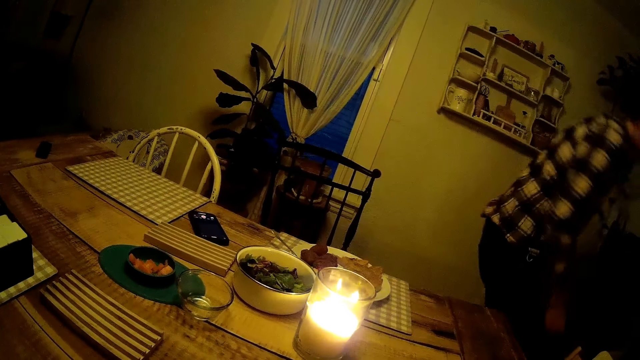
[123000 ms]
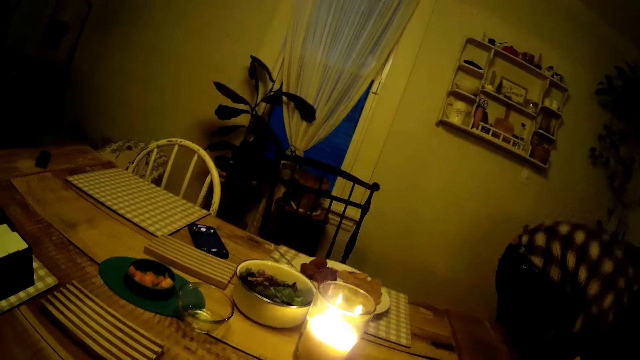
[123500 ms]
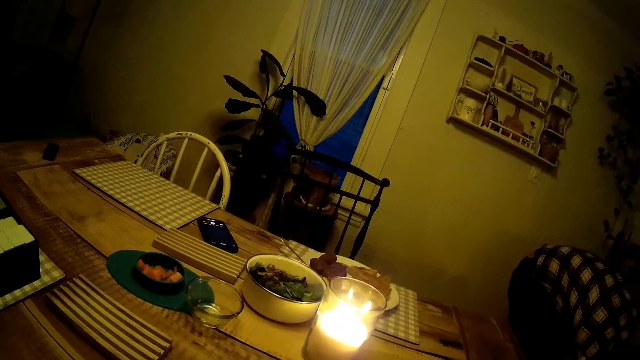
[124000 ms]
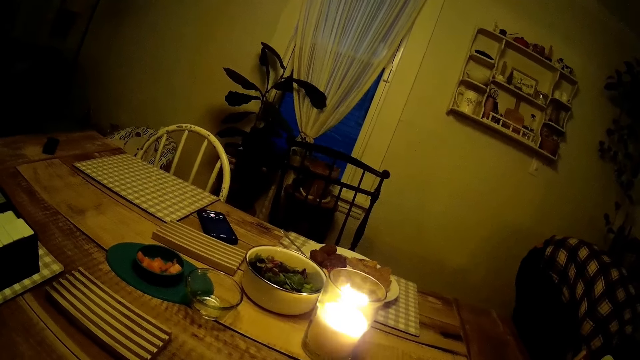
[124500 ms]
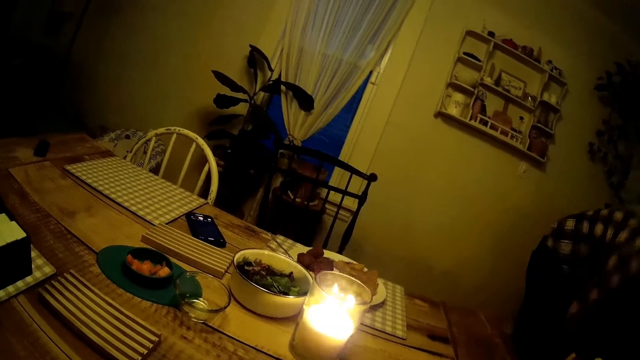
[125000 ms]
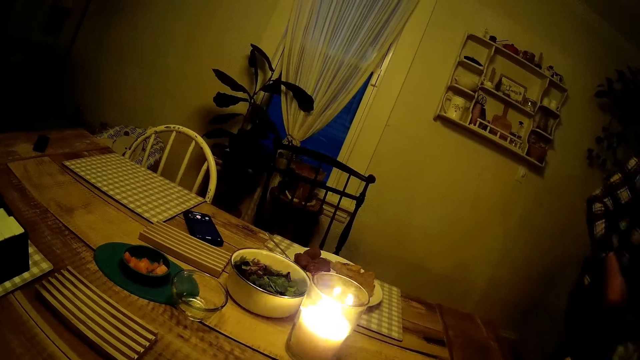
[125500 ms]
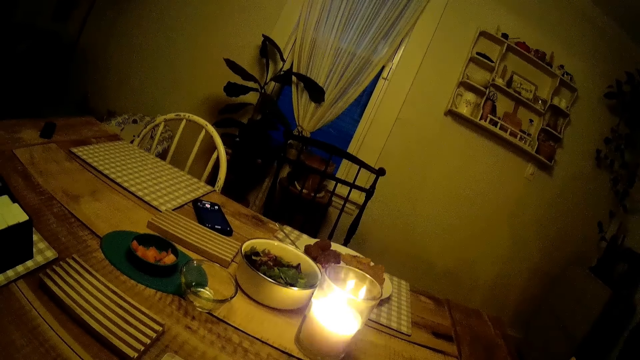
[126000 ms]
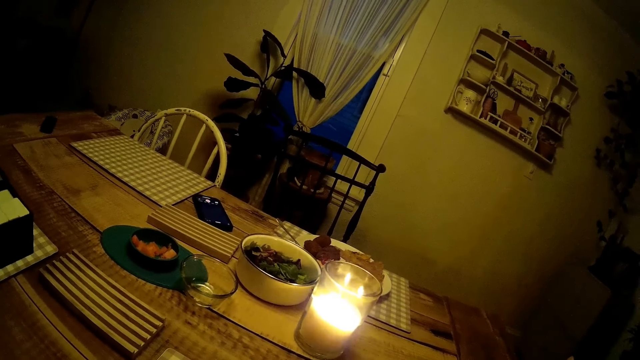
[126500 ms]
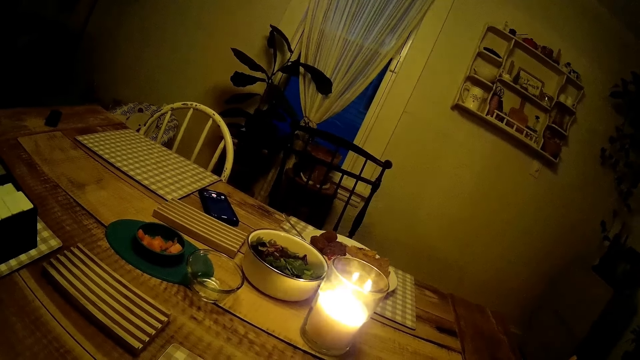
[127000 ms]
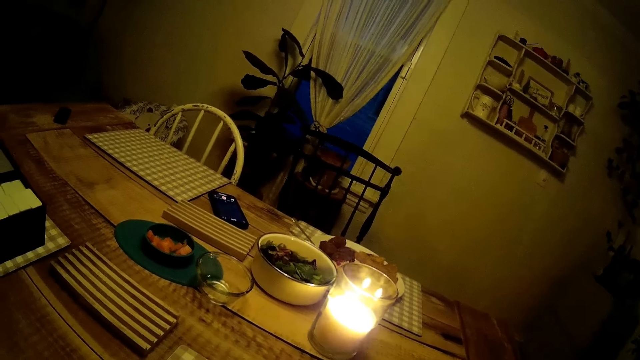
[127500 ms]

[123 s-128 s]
A man walks away from the table.

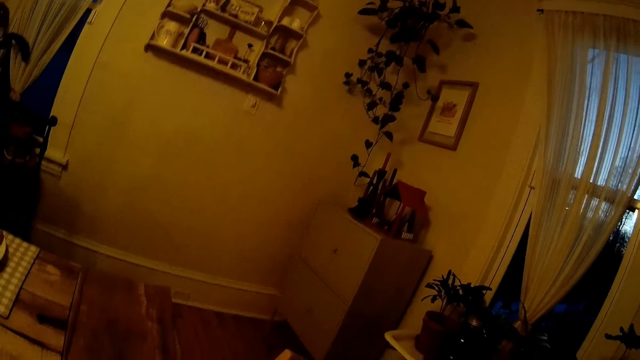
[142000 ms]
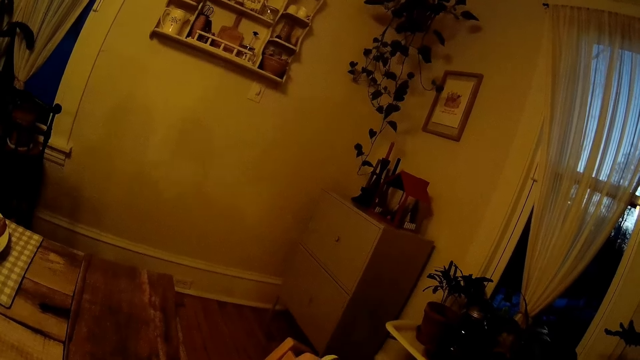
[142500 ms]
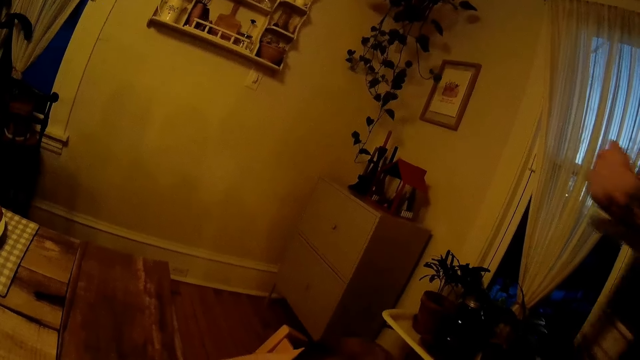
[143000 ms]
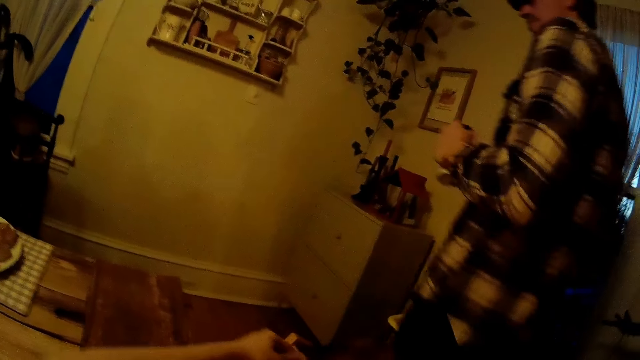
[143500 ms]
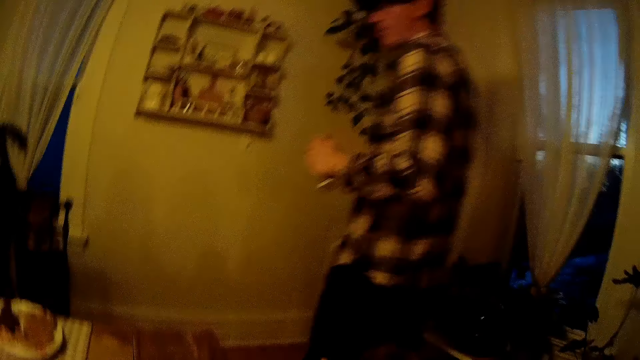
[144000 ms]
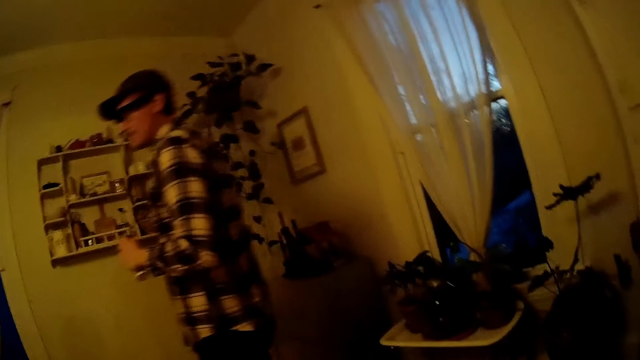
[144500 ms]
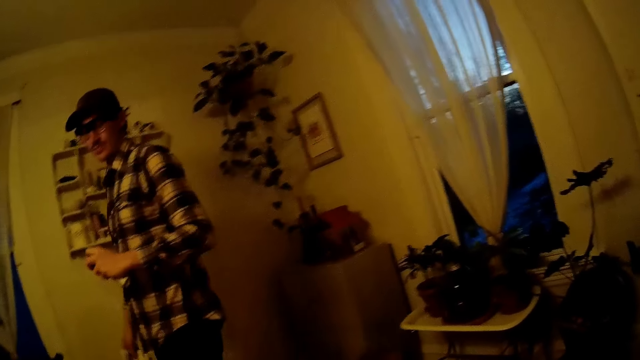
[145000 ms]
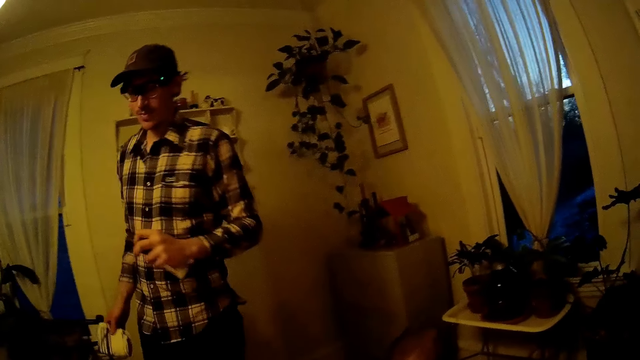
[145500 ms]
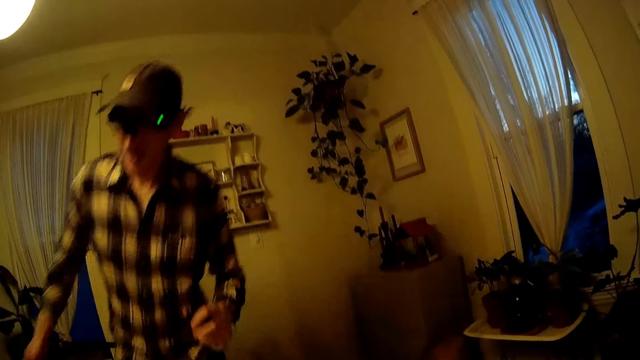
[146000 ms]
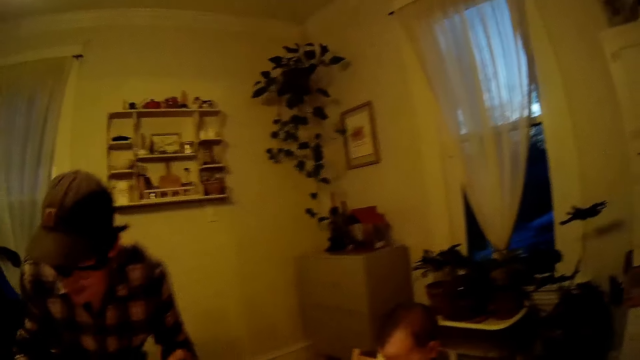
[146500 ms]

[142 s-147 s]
A man walks towards the chair beside the dining table with a salt shaker in his left hand. The camera wearer interacts with the man. The man sits on the chair beside the dining table.

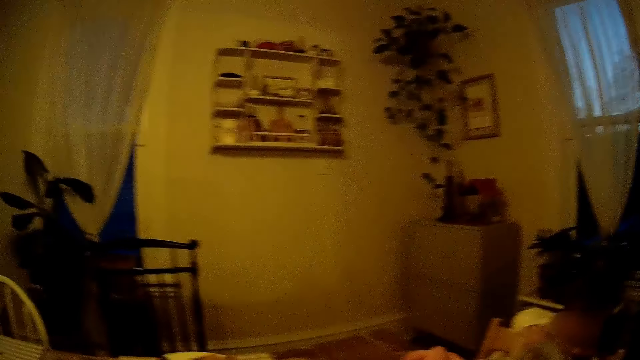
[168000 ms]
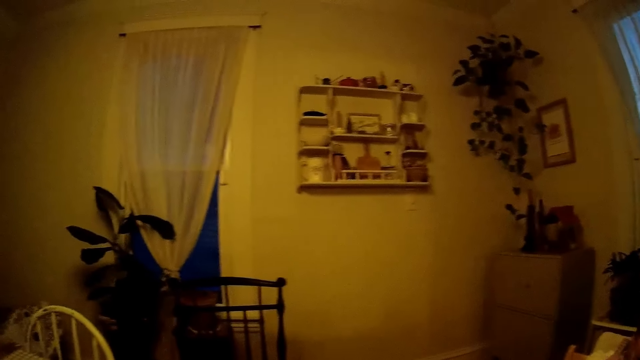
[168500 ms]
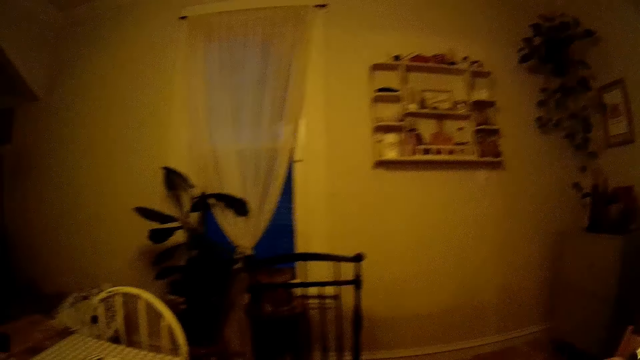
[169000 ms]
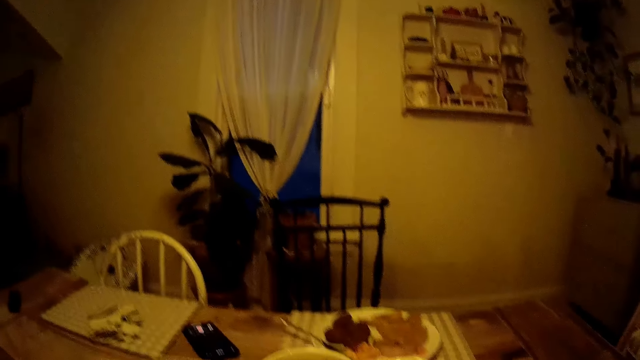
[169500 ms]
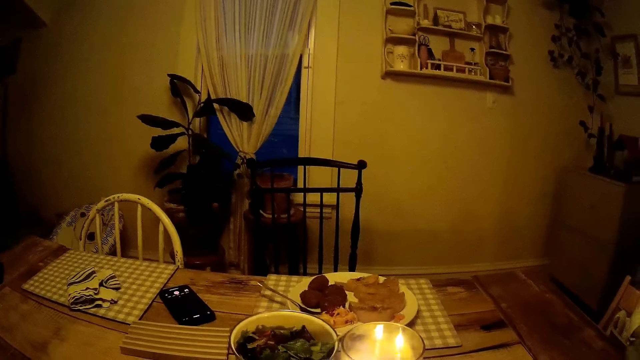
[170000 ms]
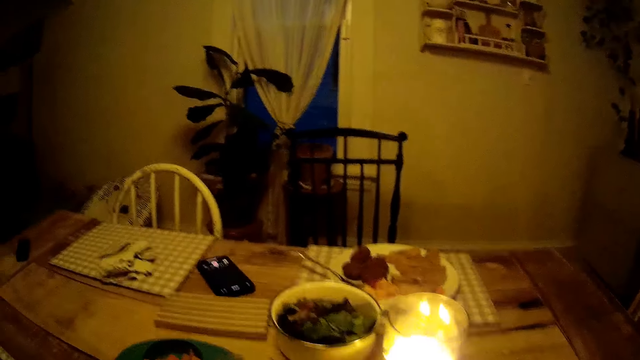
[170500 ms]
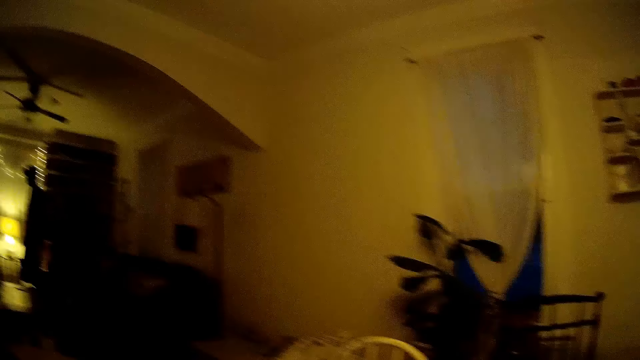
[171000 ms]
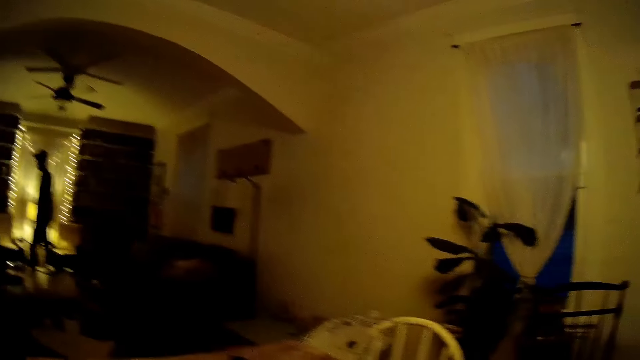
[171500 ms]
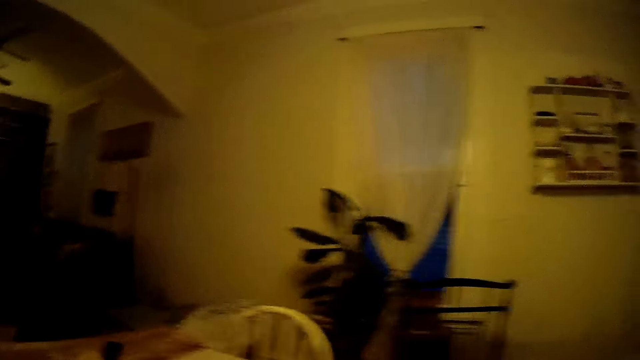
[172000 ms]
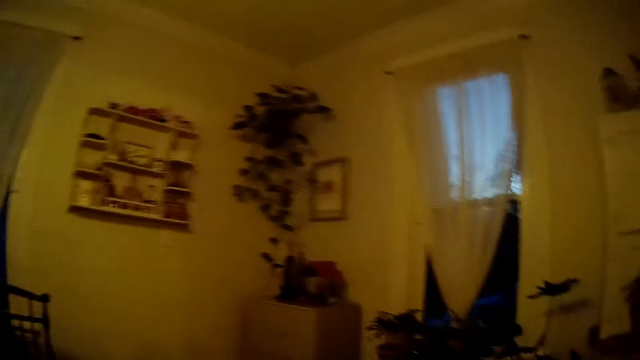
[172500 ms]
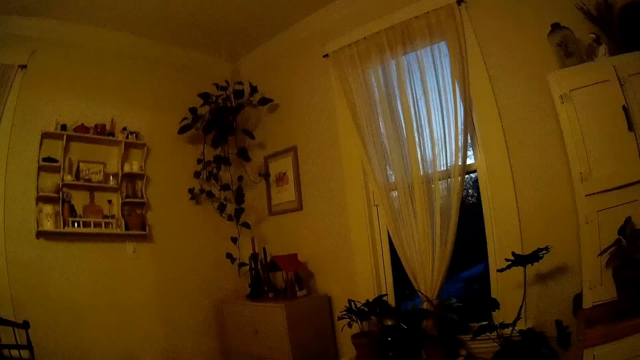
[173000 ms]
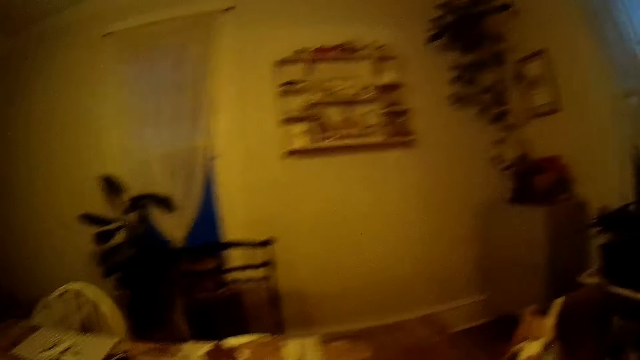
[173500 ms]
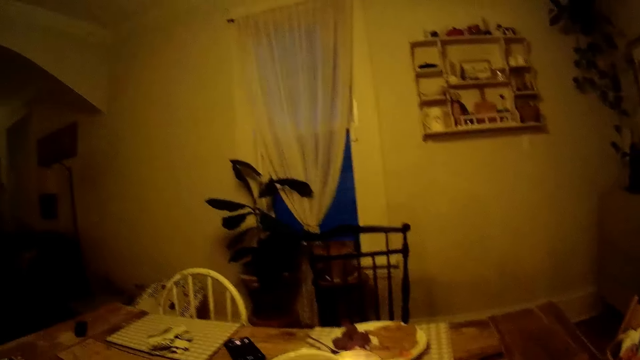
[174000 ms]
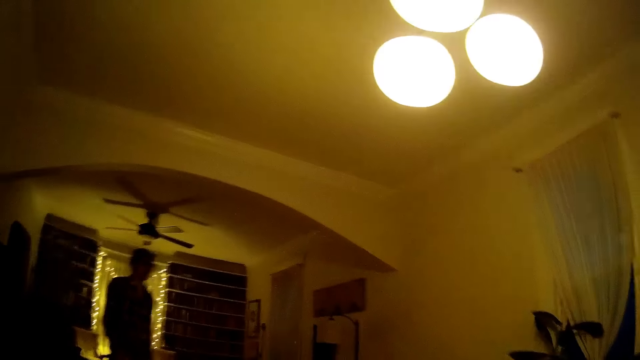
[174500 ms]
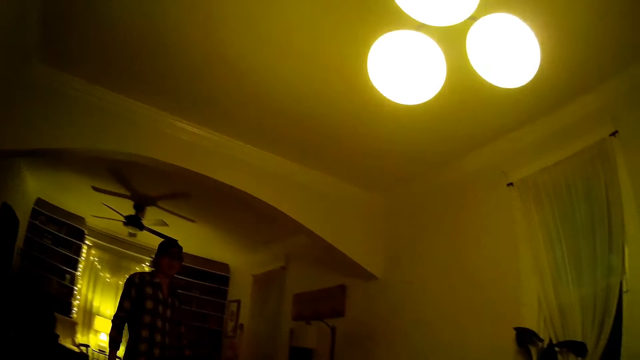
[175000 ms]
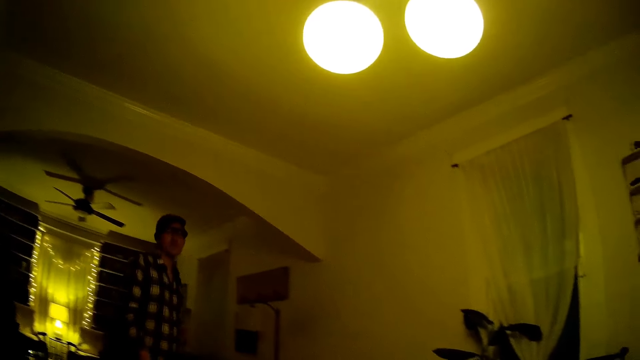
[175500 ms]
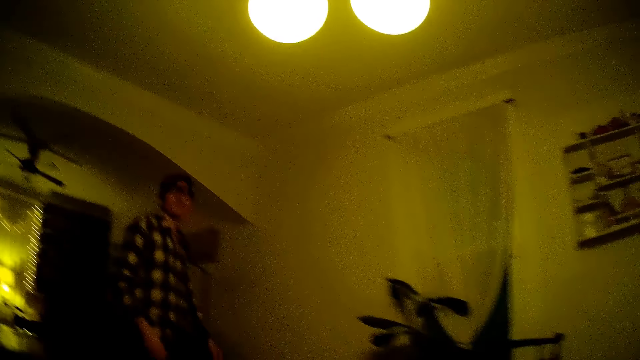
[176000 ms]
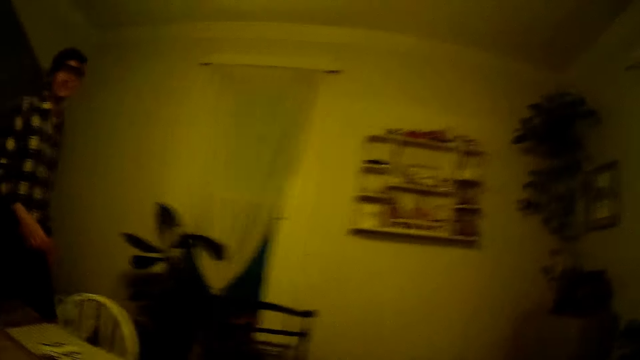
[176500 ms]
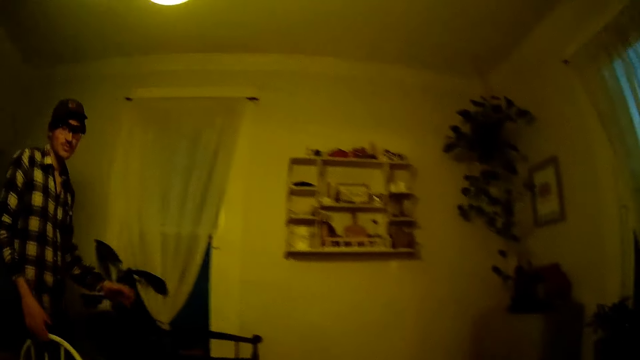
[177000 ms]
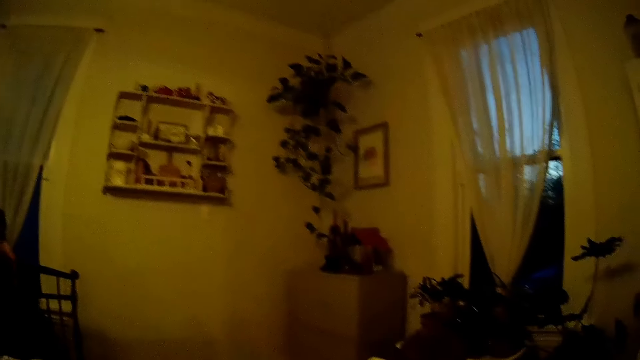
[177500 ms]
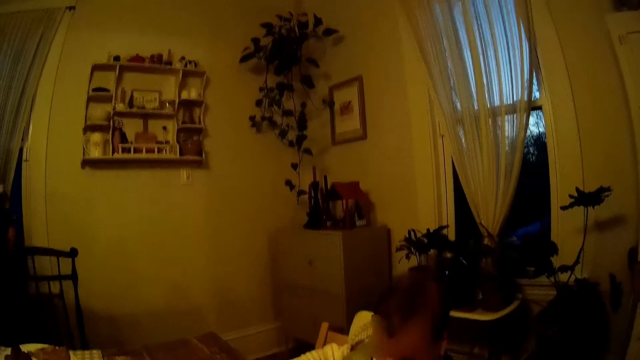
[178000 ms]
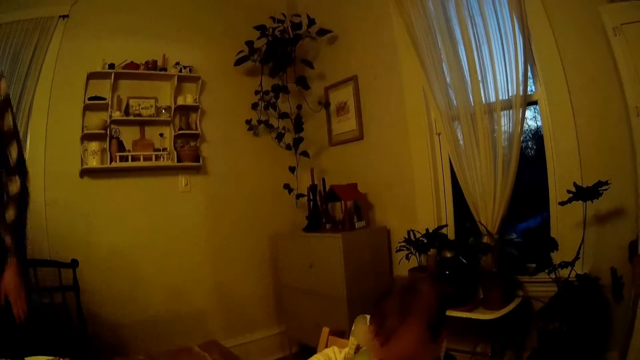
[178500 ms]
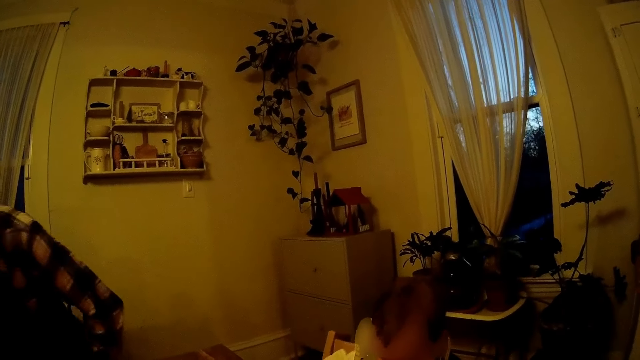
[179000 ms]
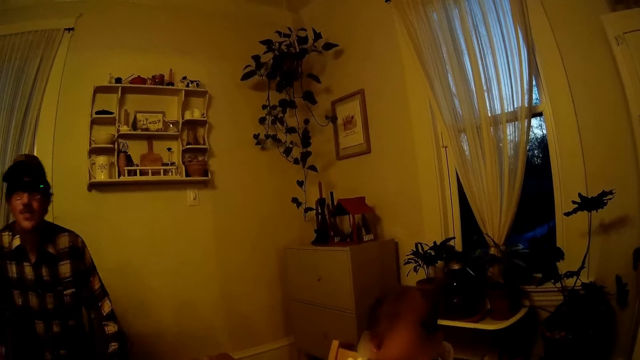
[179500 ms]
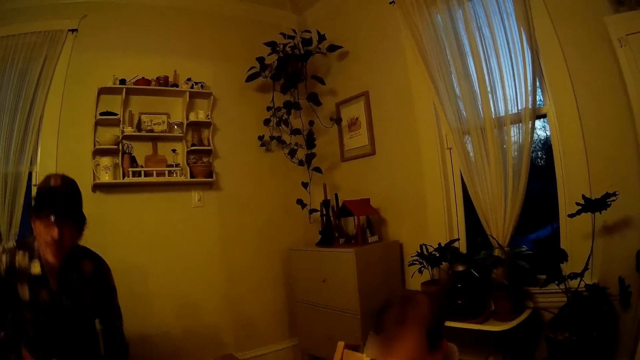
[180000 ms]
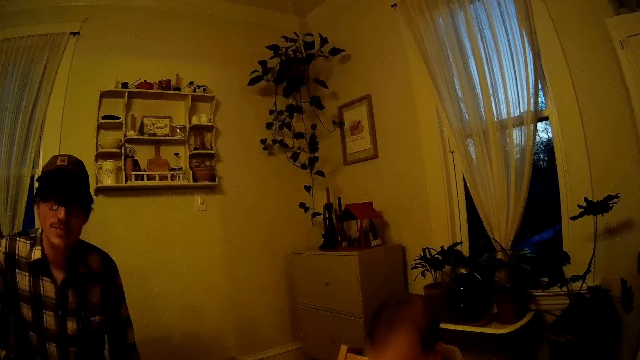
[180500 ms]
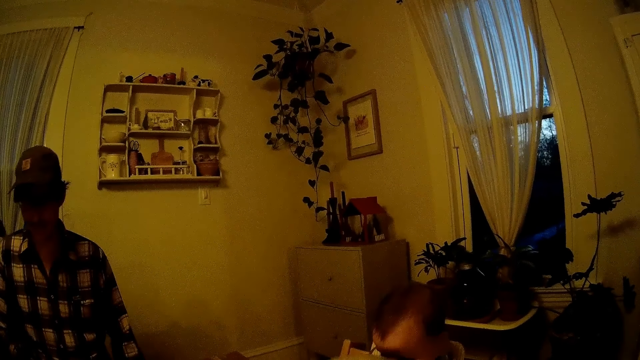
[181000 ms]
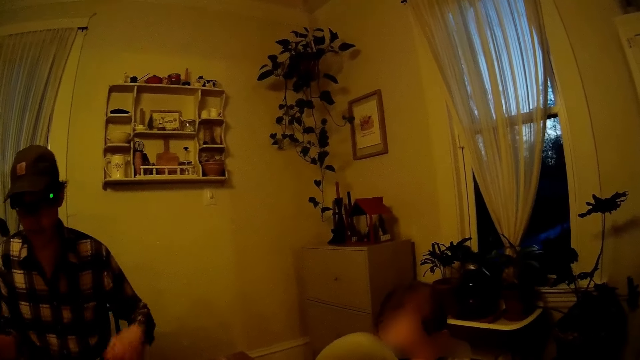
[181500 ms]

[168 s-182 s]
A man interacts with the camera wearer. The man walks towards the chair beside the dining table. He adjusts the positioning of the chair with his left hand. He sits on the chair at the table.
